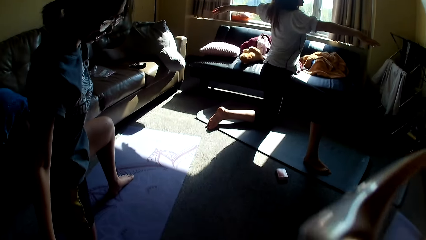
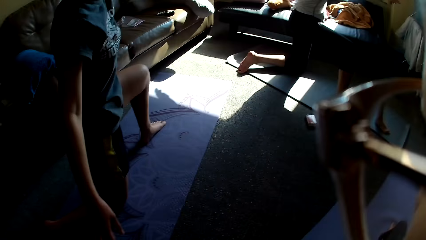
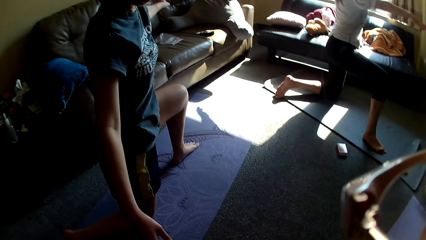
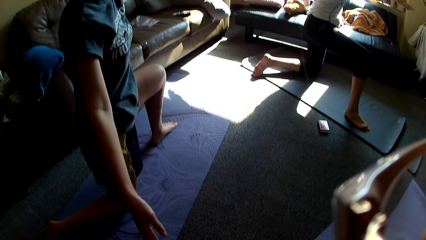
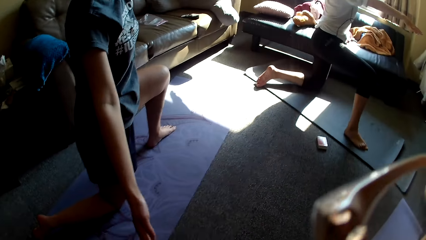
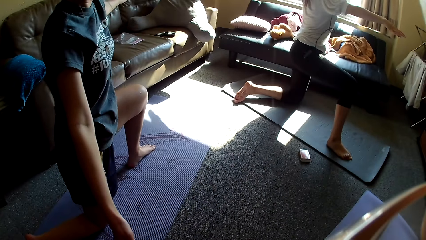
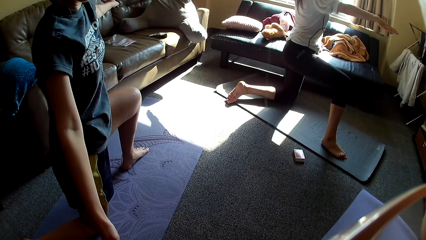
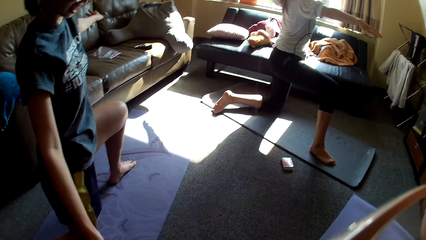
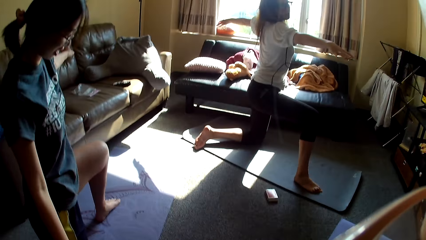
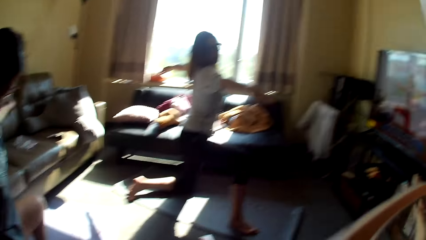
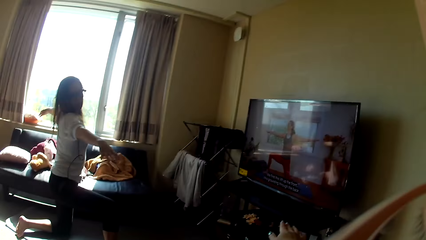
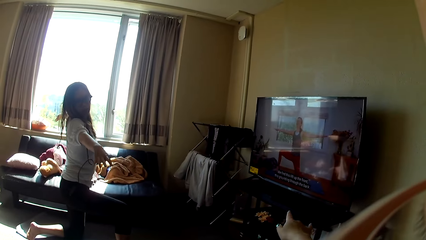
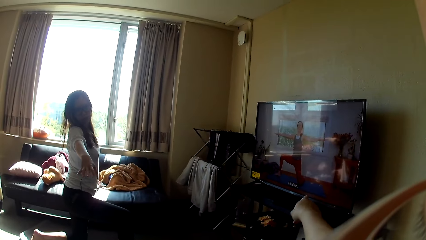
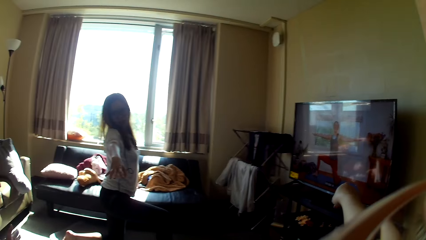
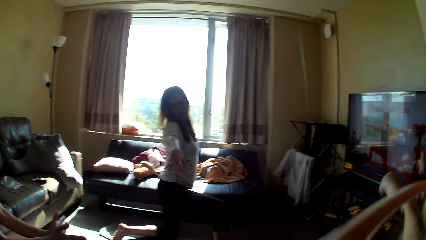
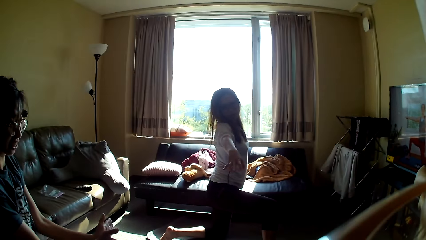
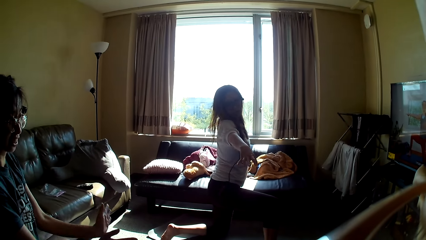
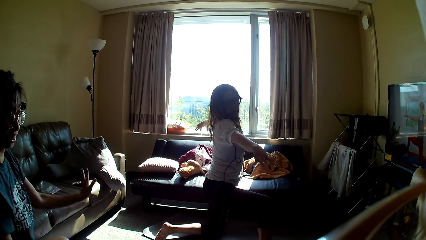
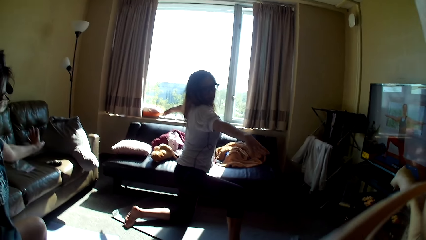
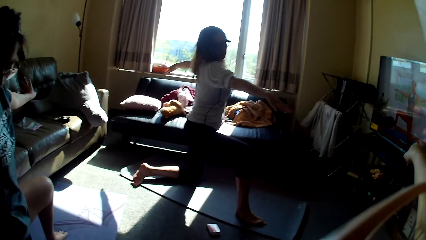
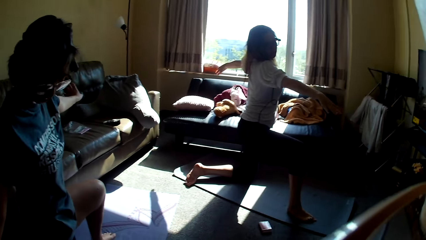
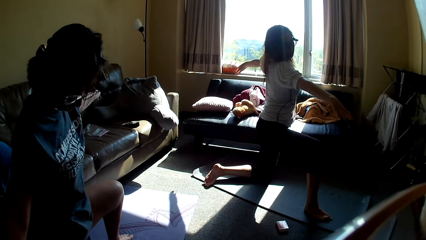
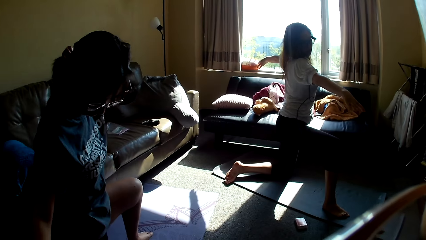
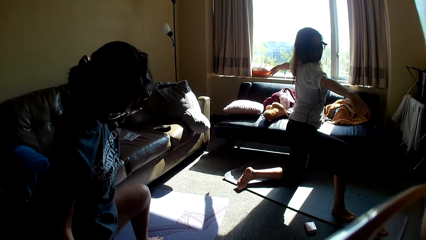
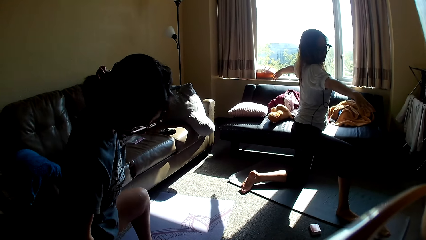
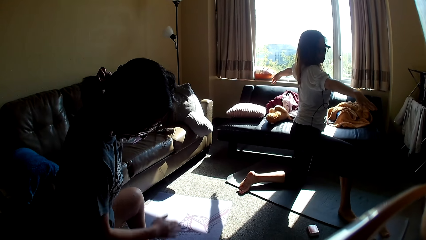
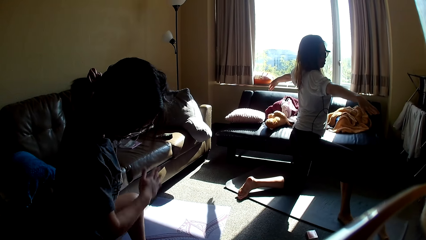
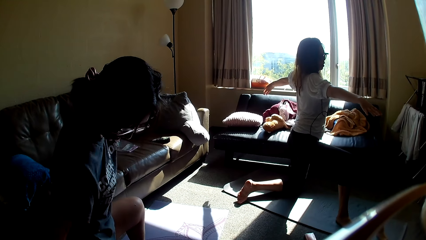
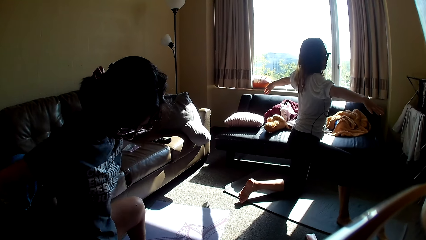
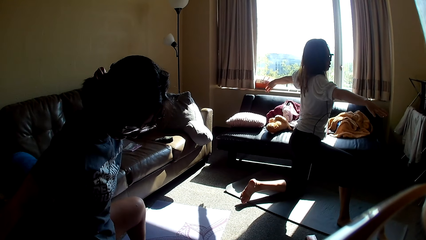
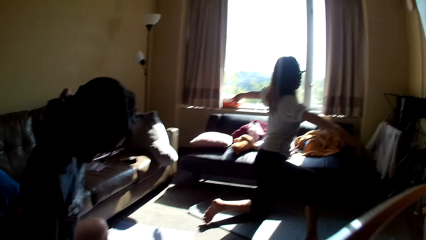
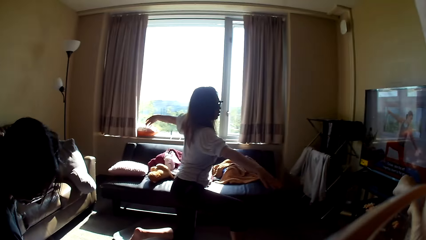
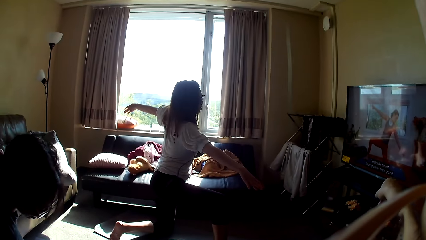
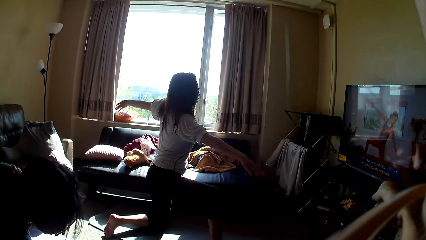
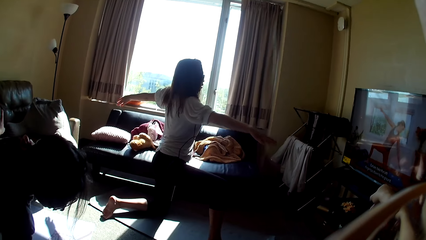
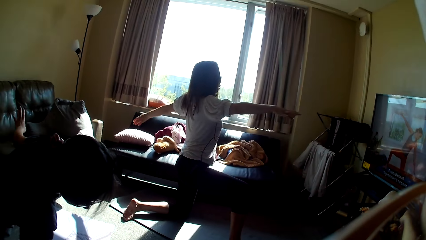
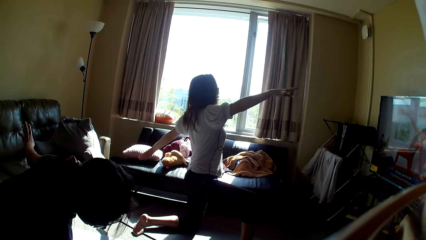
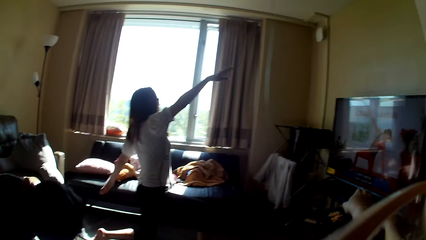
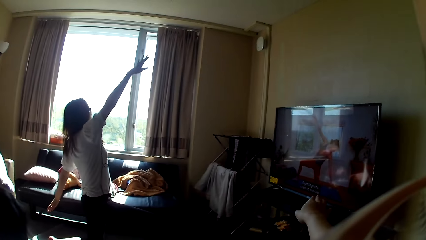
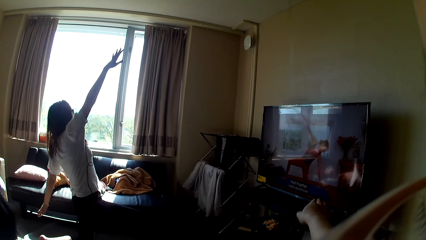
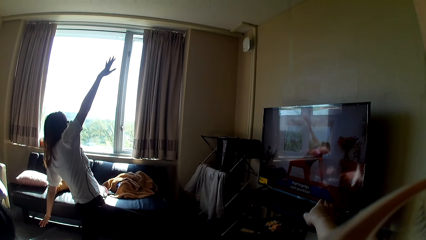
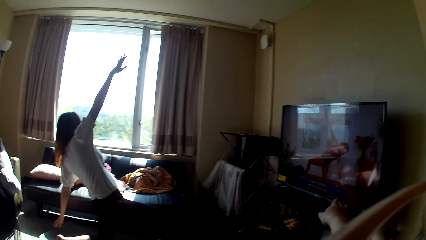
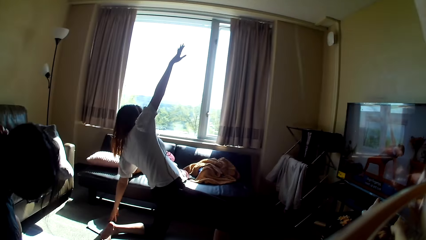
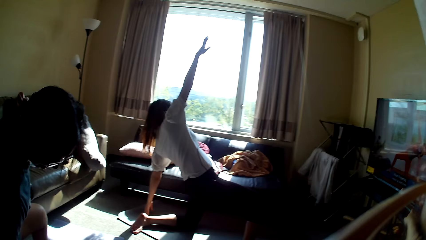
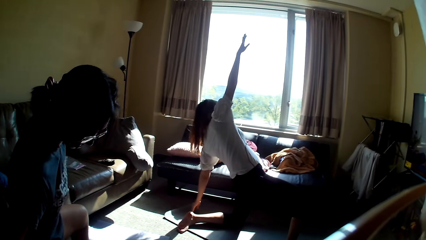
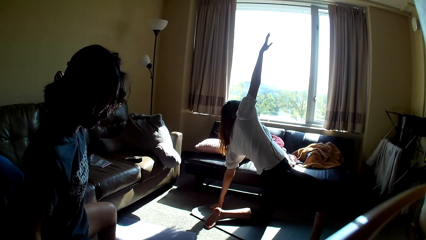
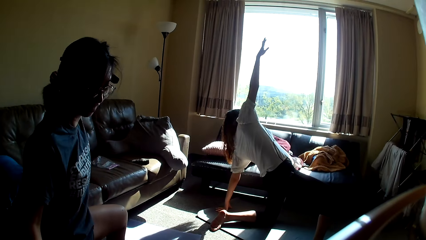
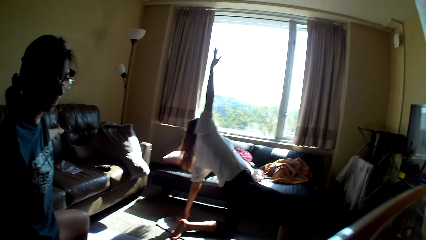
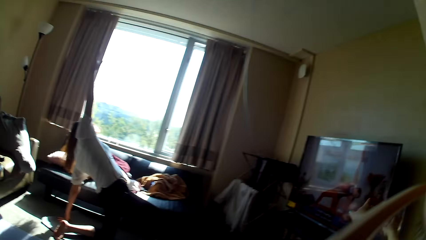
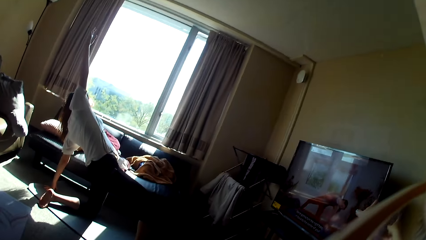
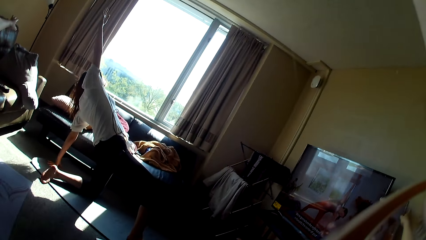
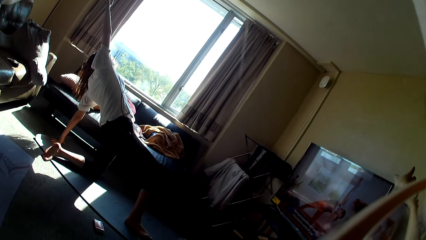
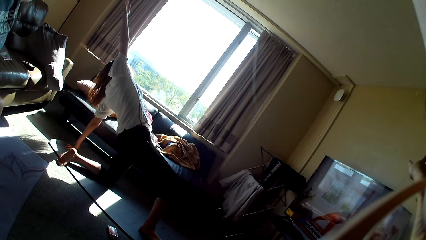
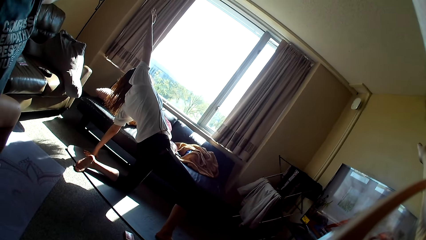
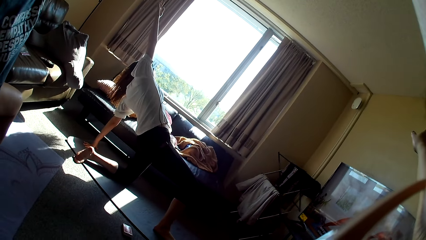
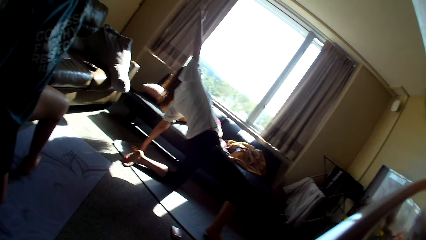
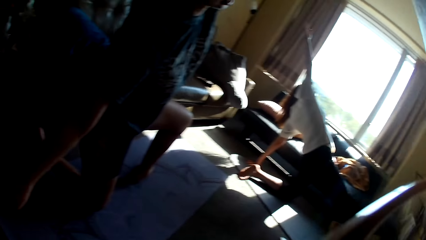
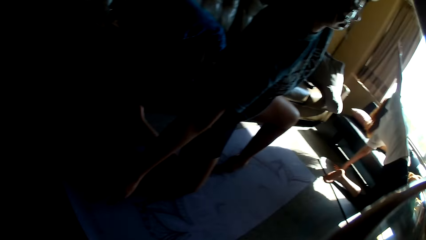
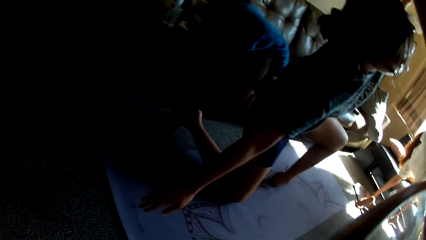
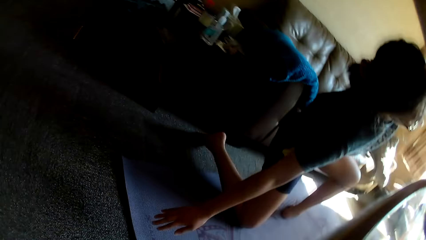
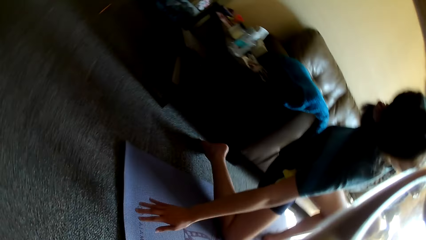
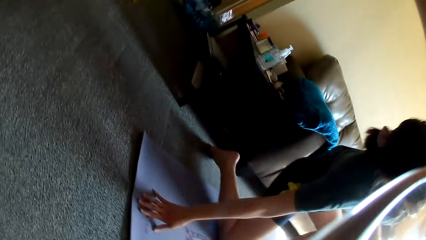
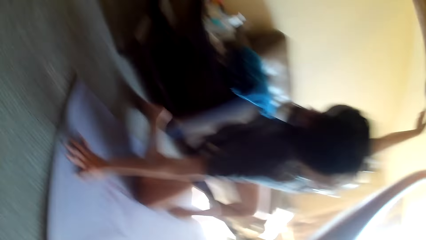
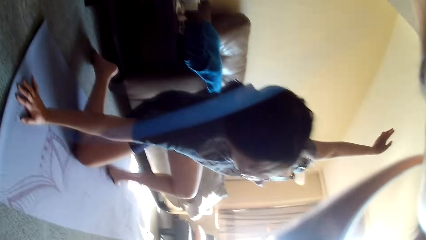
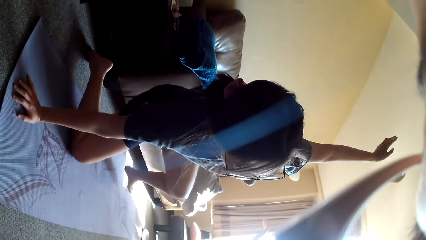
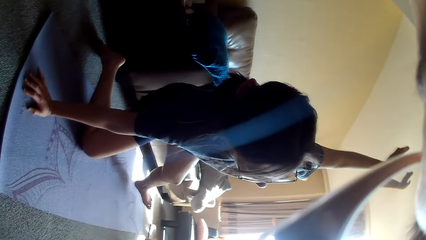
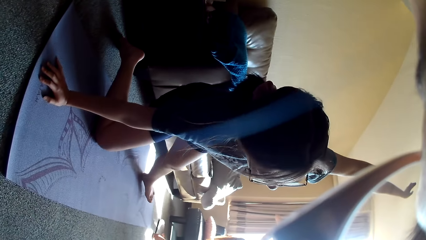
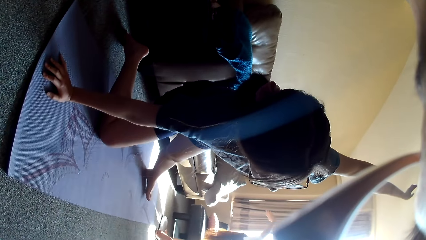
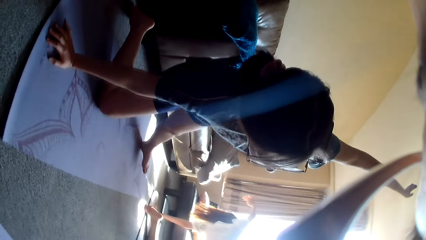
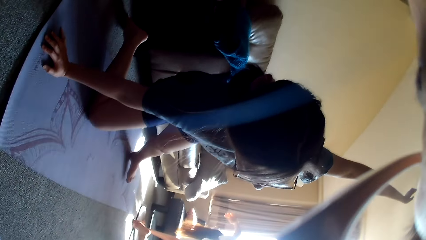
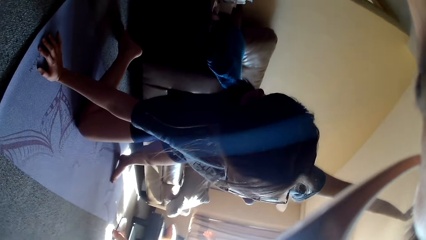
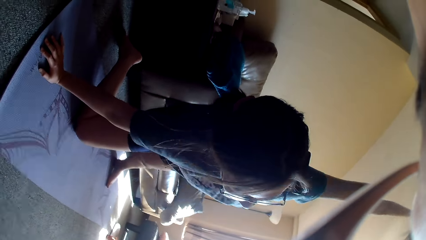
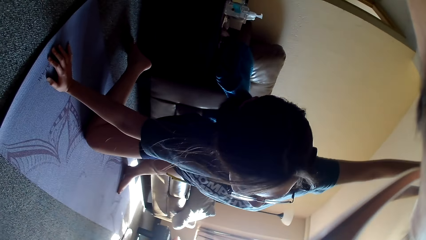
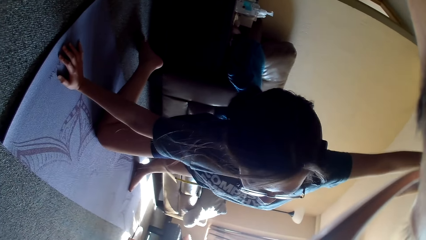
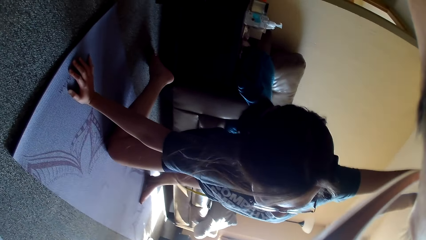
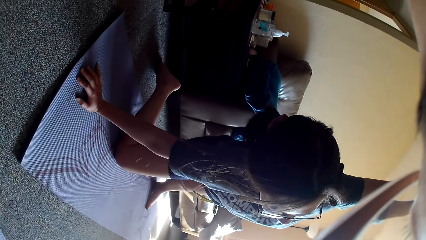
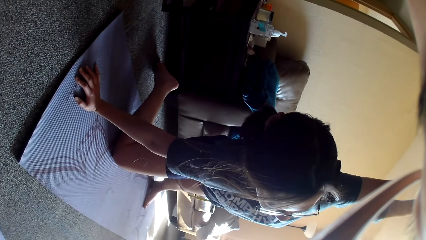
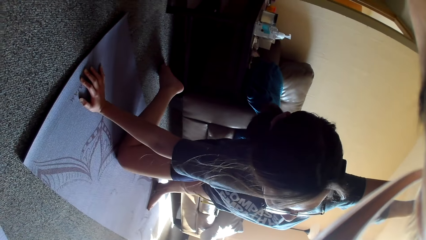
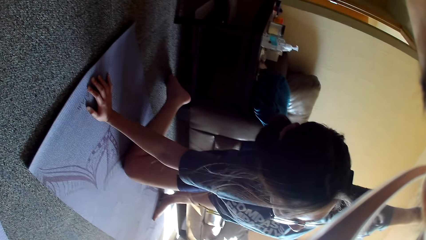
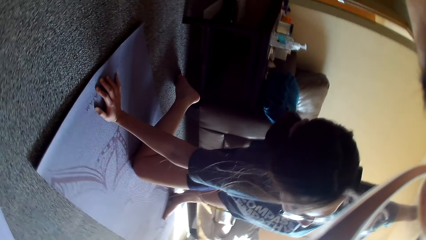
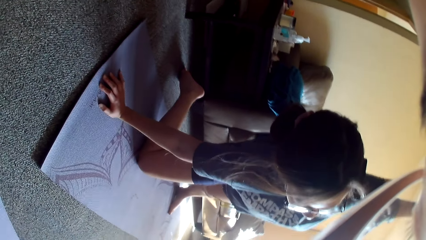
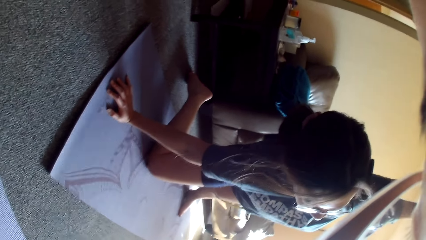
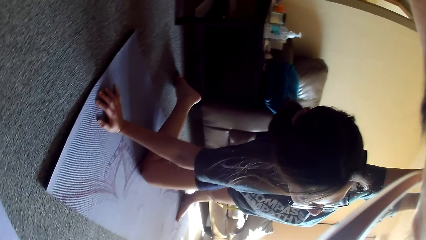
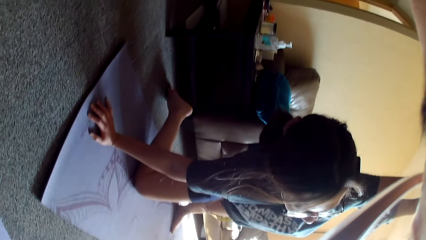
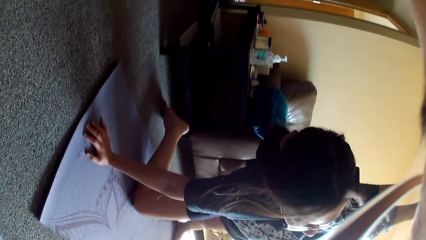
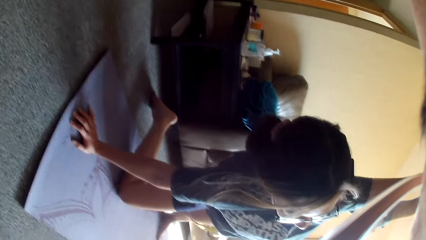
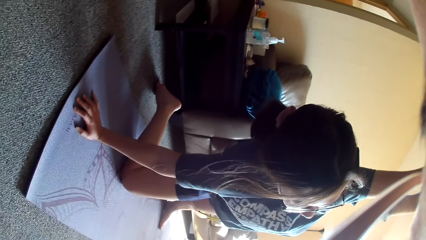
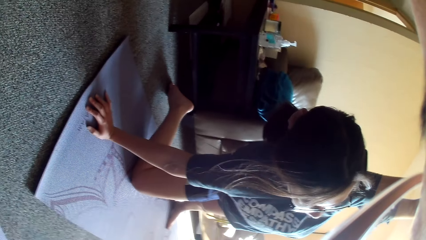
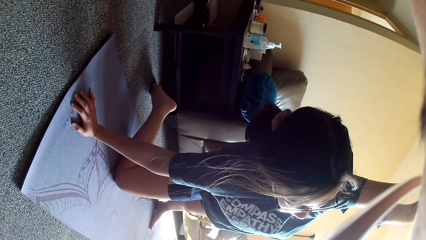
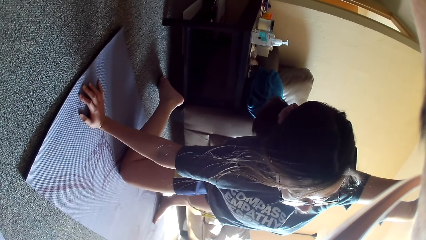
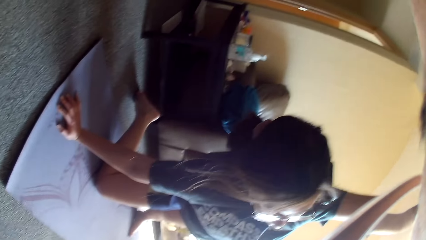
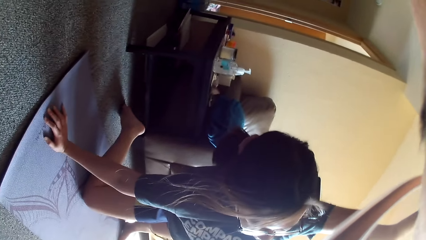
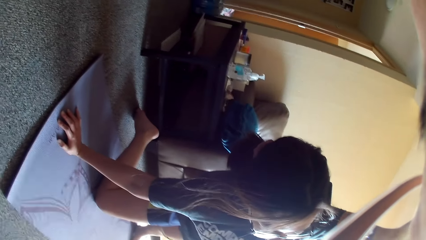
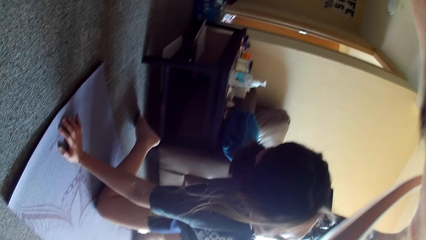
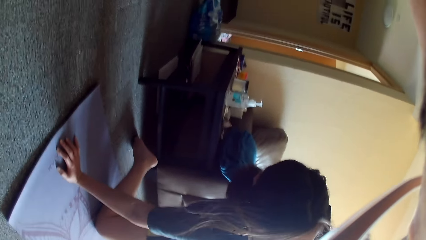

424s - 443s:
A lady kneels down. The camera wearer points at the television. The lady wipes her leg. The camera wearer points at the television. Another lady stretches her hands. The first lady stretches her hands. The camera wearer bends their hand. The first lady stretches her leg.
